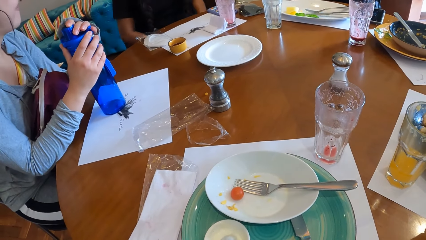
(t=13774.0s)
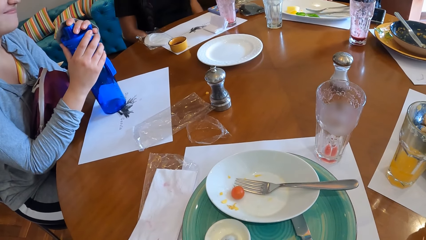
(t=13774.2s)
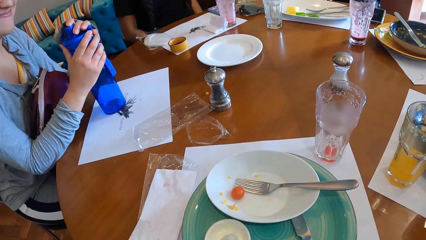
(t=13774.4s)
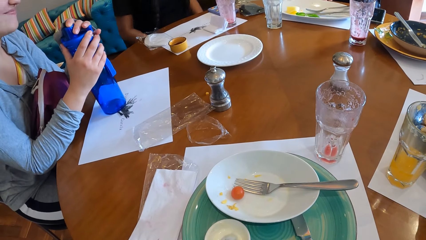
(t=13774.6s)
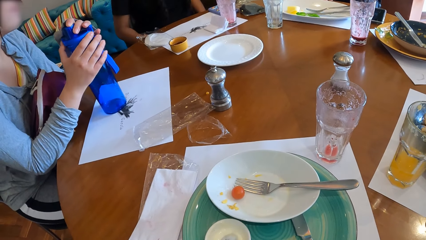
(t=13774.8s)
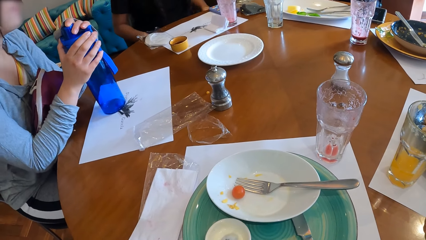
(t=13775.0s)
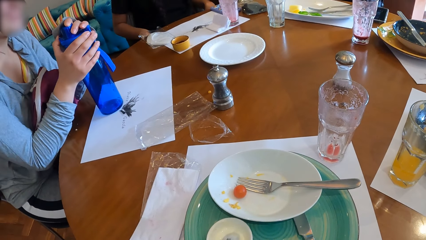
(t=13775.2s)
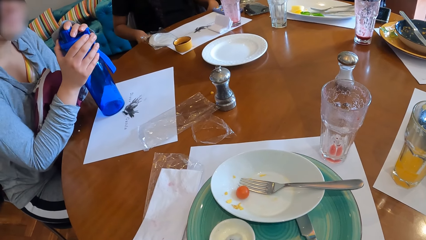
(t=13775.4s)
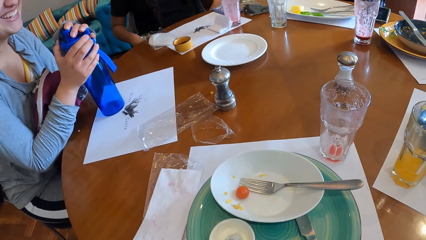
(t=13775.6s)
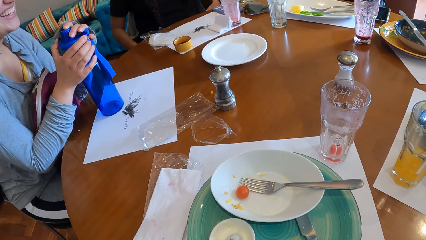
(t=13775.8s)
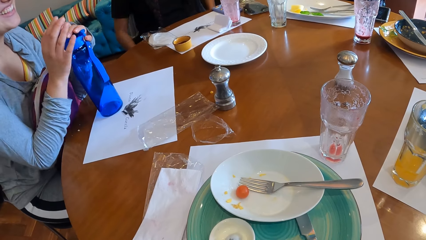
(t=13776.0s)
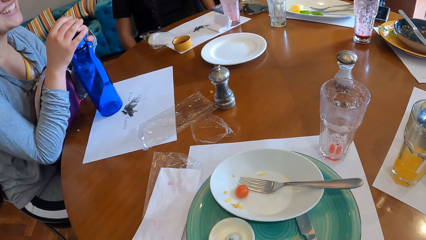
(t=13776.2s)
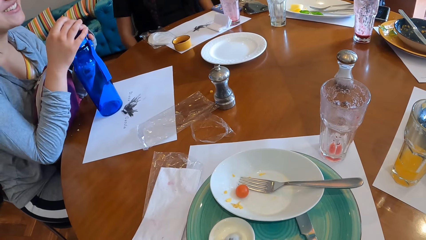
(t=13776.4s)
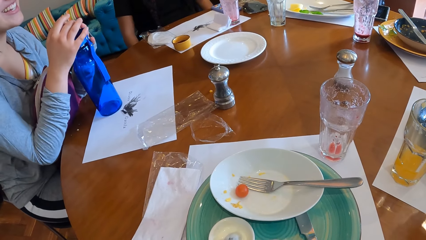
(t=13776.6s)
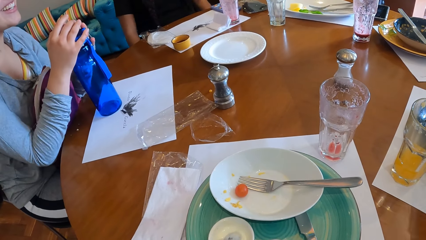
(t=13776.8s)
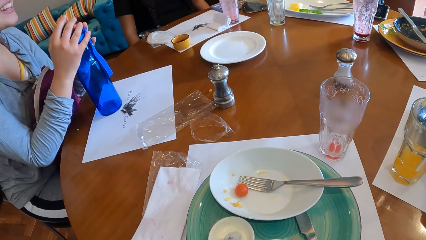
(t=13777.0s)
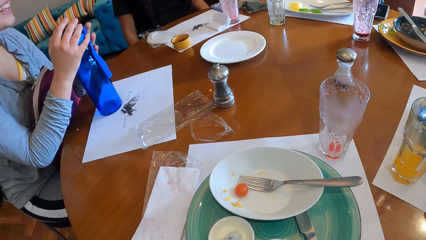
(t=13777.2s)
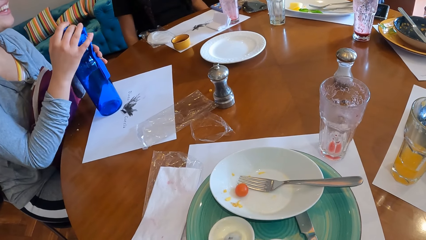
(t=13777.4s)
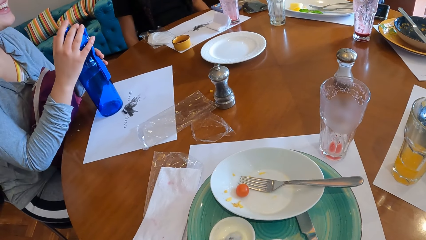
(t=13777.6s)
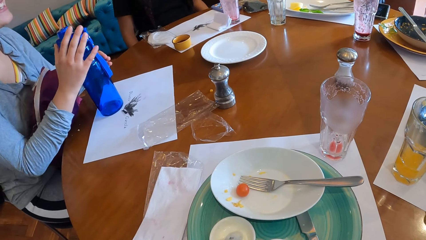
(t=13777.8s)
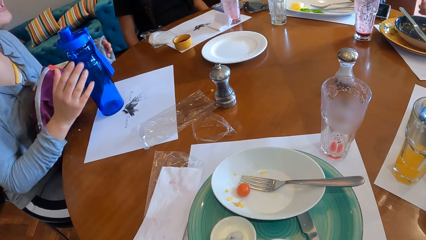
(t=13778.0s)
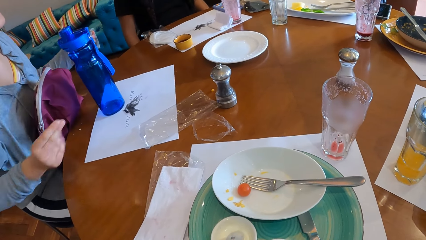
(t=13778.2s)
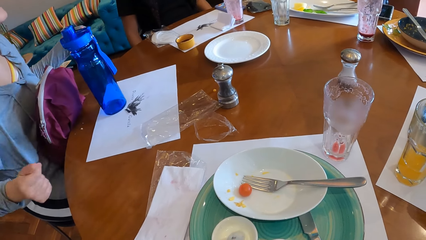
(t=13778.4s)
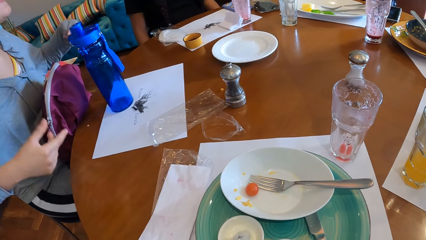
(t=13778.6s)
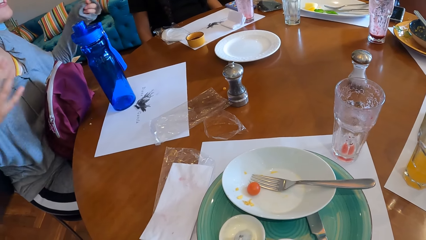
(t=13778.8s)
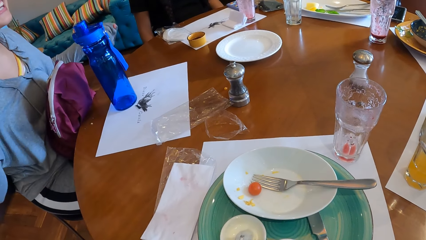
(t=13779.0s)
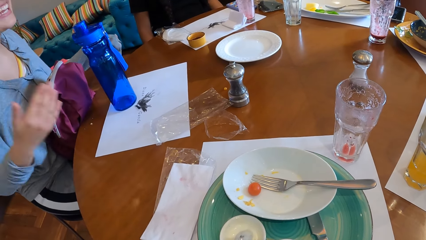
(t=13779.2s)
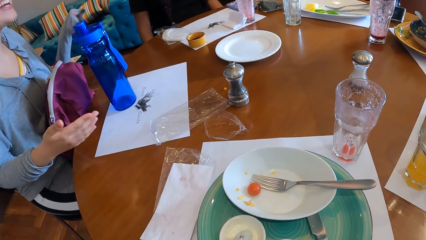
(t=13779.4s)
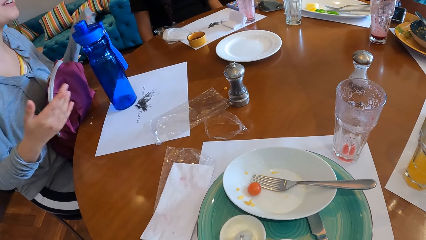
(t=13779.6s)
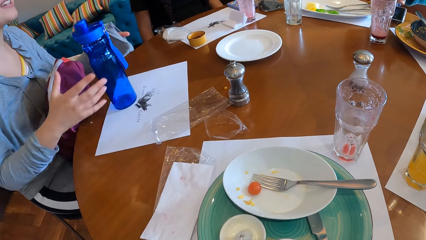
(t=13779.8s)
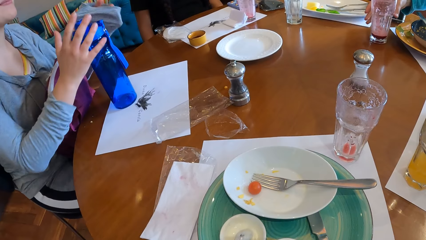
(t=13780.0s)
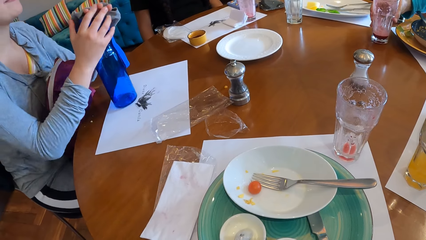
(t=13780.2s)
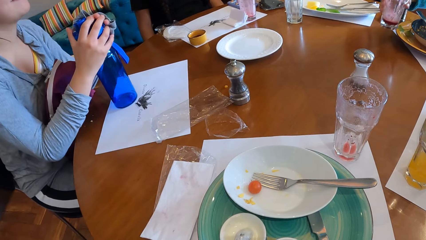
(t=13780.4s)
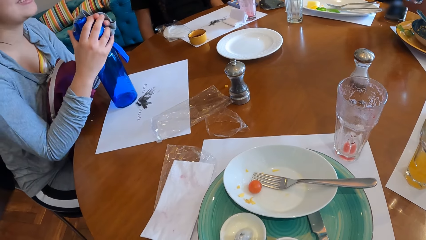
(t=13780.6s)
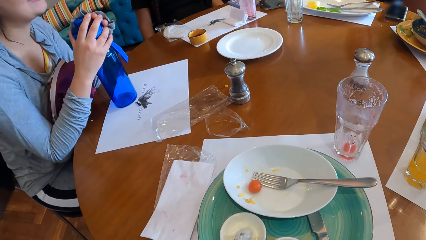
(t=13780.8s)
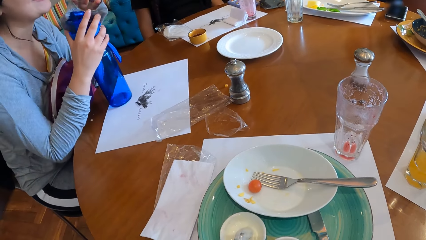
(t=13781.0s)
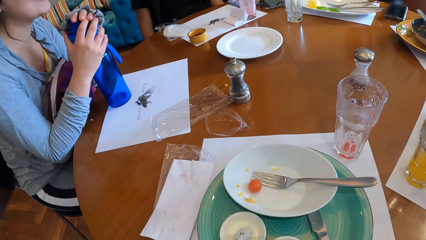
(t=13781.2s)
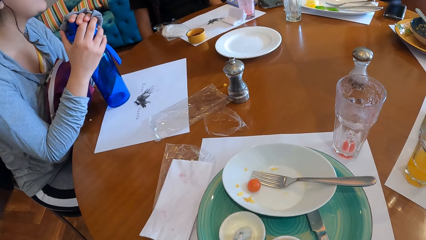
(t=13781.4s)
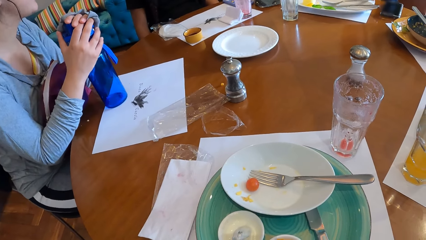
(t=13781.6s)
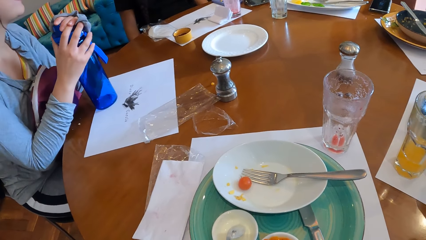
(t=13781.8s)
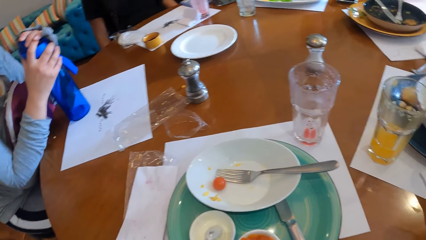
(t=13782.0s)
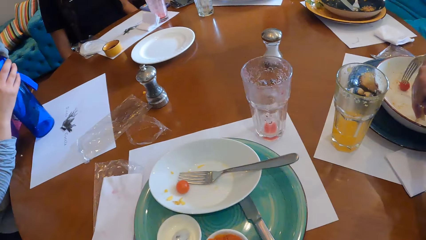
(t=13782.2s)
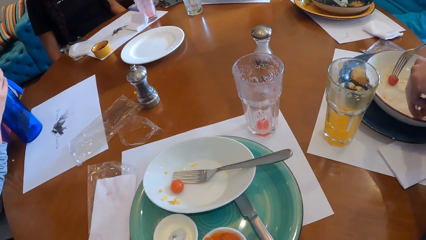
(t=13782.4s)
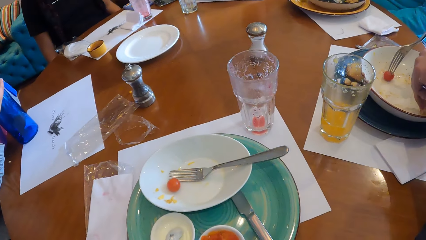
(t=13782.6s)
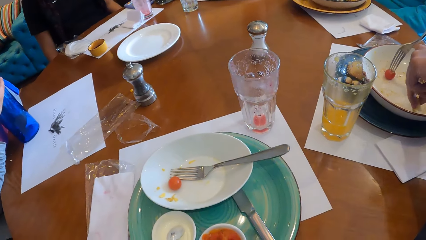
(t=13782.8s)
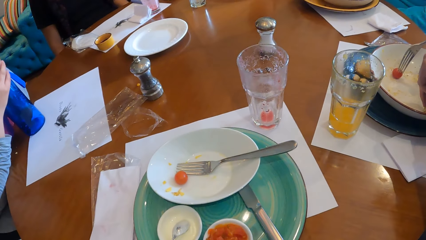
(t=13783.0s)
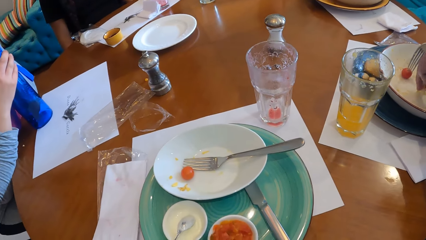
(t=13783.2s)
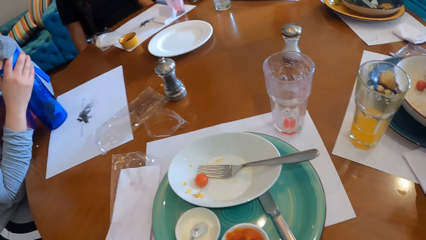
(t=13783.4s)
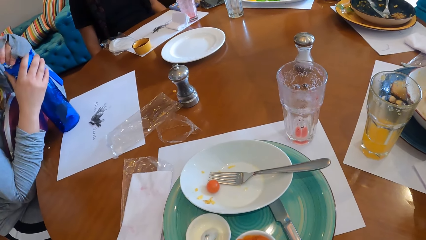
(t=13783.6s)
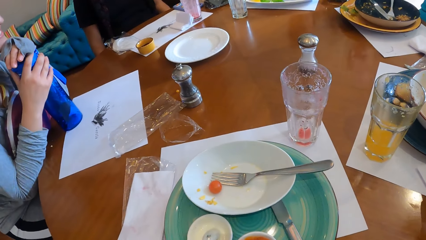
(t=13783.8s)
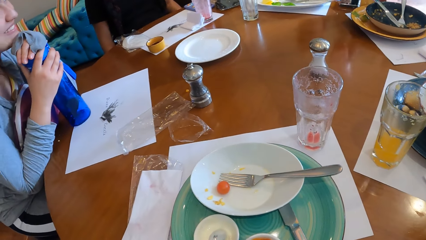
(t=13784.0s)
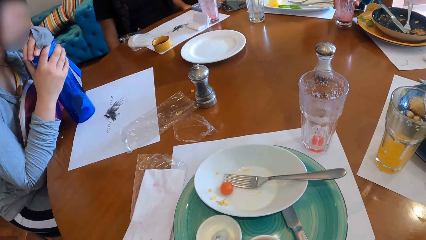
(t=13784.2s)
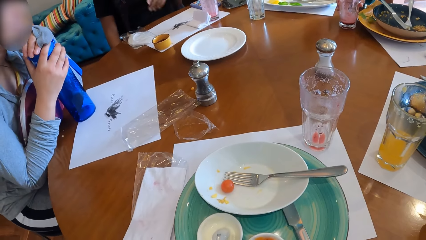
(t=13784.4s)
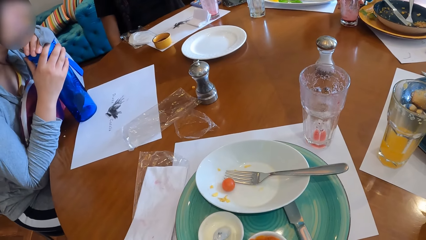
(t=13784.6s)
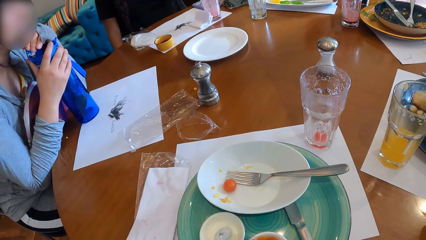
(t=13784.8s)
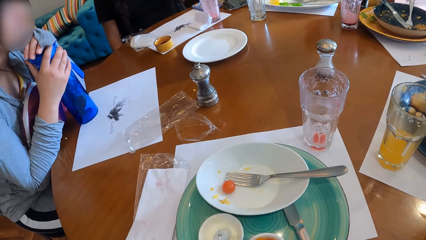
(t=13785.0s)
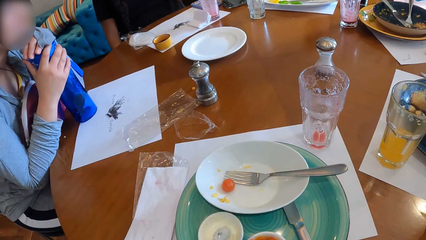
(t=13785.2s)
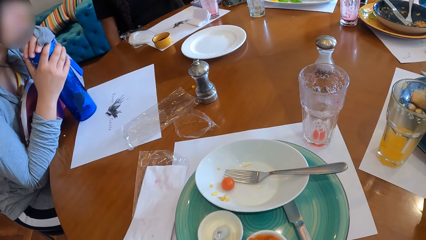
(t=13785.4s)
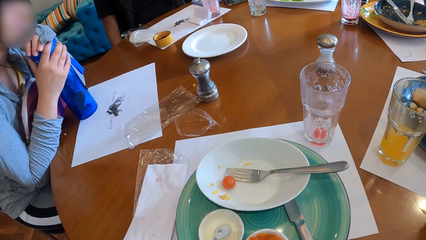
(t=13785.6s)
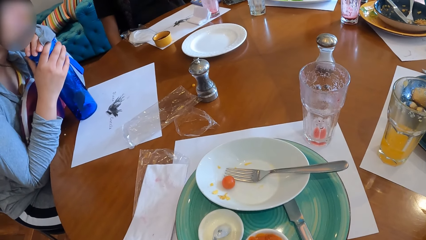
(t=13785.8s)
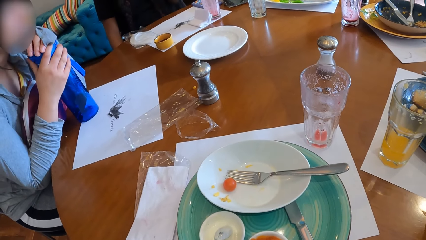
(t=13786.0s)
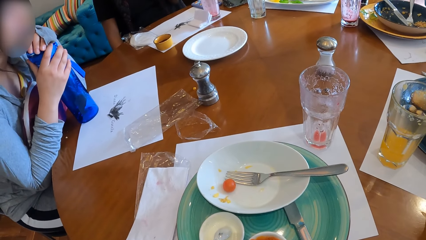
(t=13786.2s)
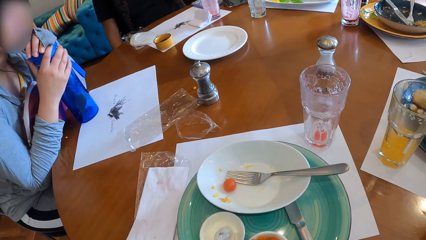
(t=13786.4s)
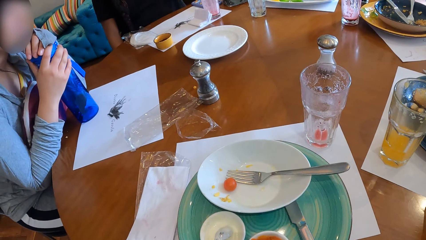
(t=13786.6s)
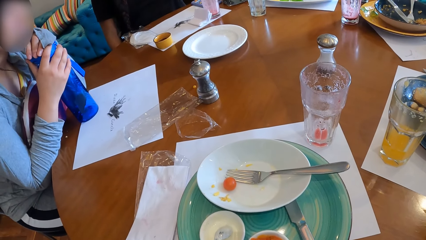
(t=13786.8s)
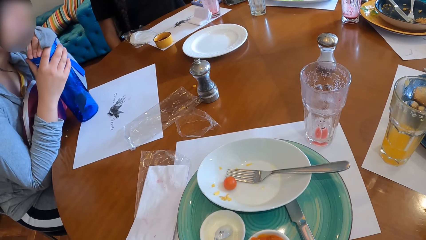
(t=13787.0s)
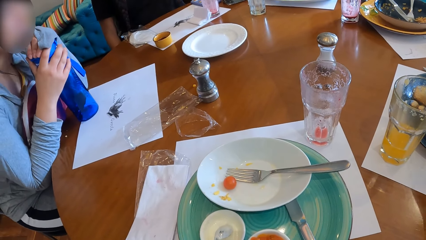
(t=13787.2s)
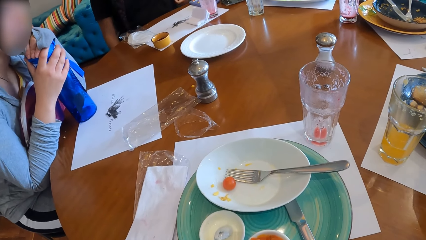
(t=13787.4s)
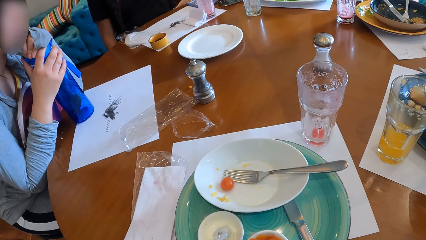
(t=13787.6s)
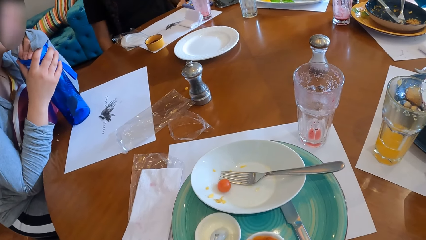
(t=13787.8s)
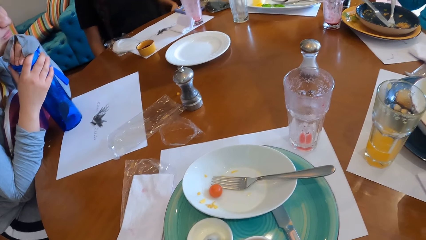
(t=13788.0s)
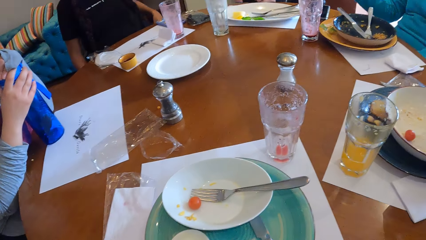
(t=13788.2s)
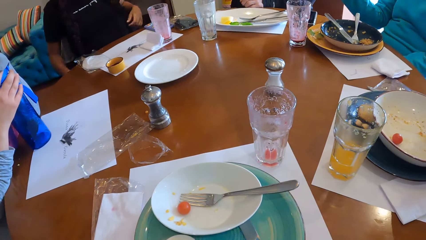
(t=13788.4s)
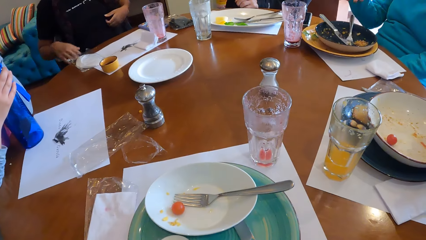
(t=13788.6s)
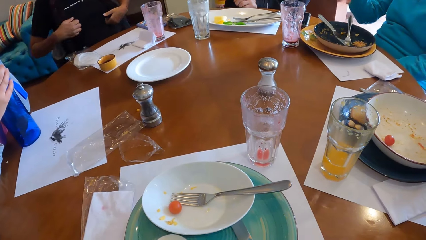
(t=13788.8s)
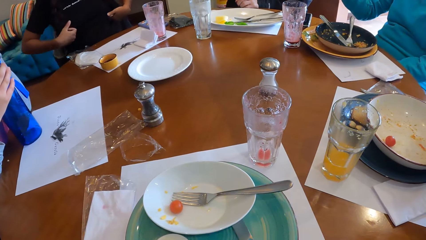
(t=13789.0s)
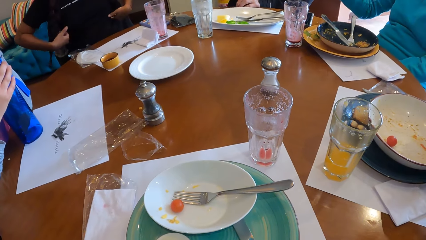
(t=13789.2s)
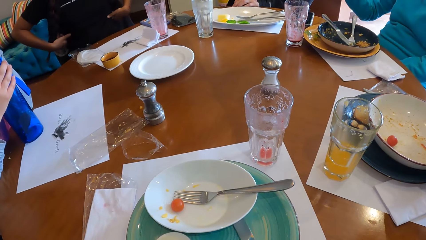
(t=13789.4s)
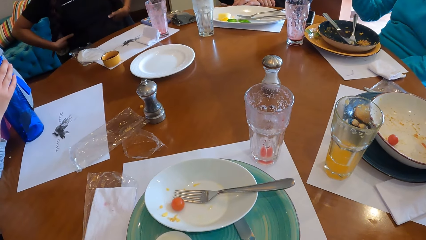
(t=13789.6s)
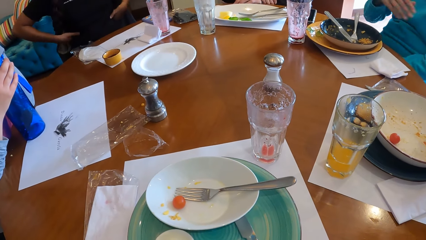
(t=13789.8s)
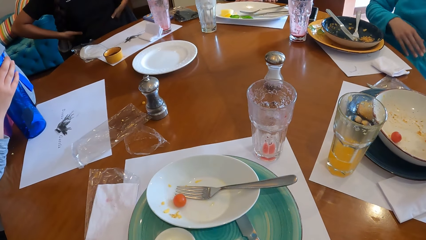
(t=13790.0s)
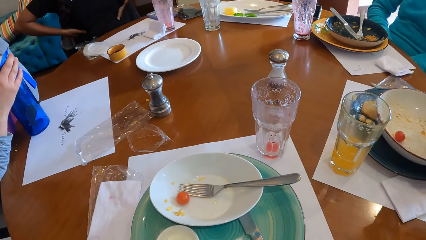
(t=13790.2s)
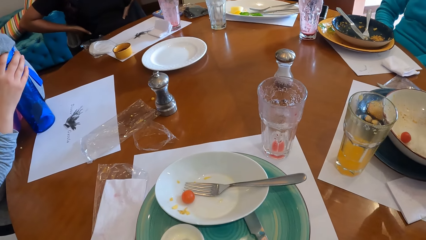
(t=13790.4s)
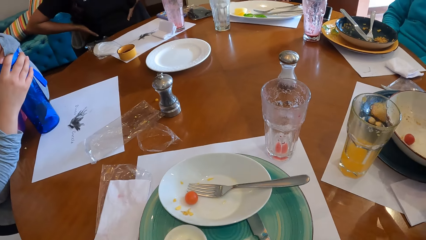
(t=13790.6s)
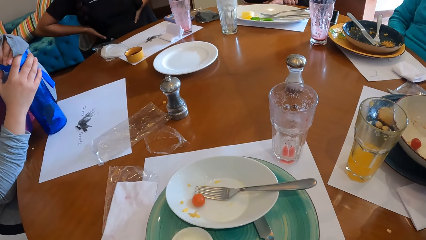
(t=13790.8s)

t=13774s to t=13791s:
A woman makes a gesture. Another woman drops the cup on the table with her right hand.
